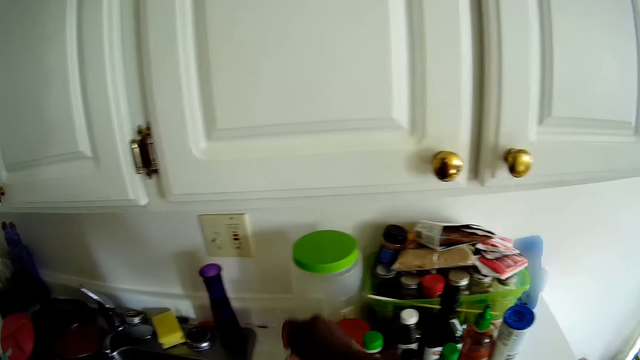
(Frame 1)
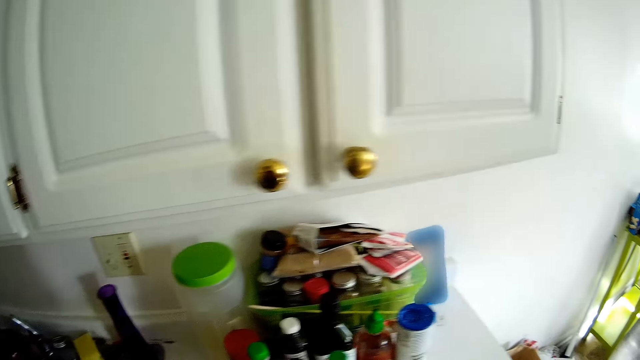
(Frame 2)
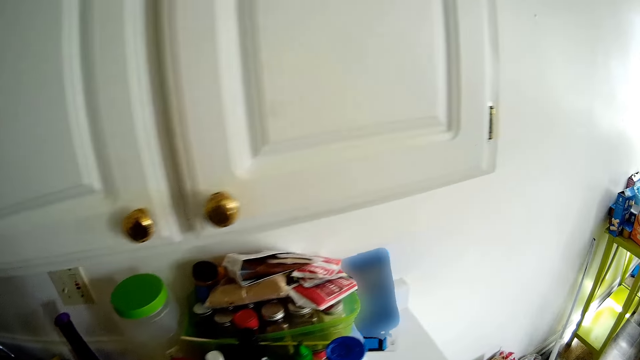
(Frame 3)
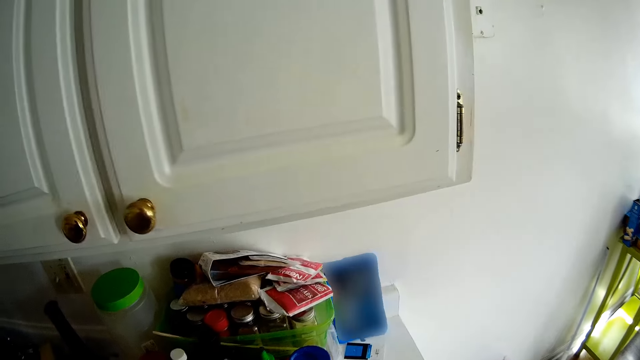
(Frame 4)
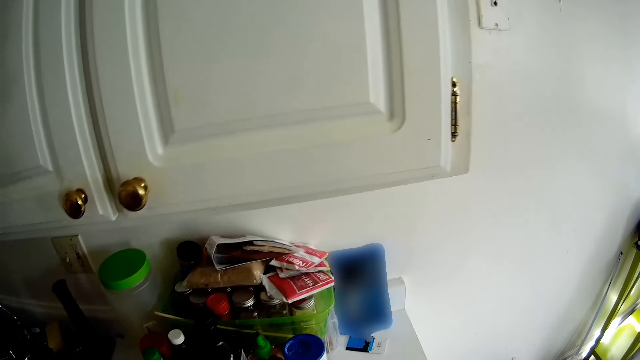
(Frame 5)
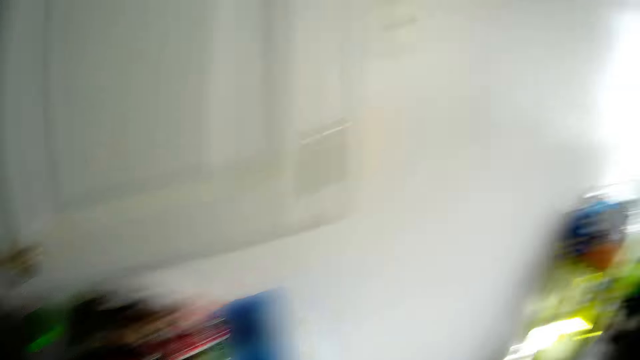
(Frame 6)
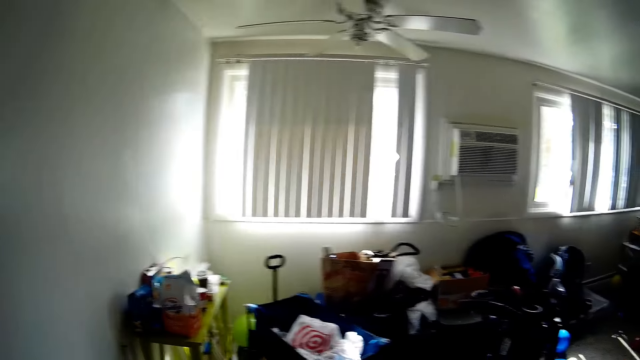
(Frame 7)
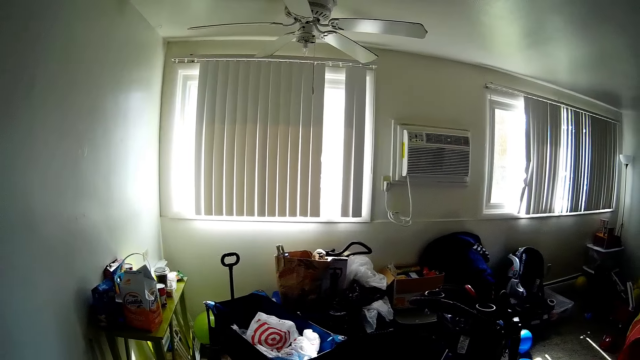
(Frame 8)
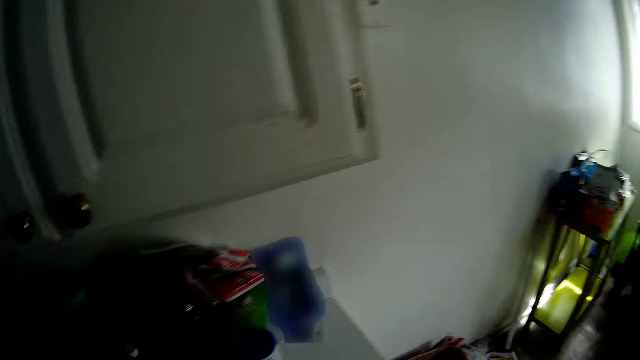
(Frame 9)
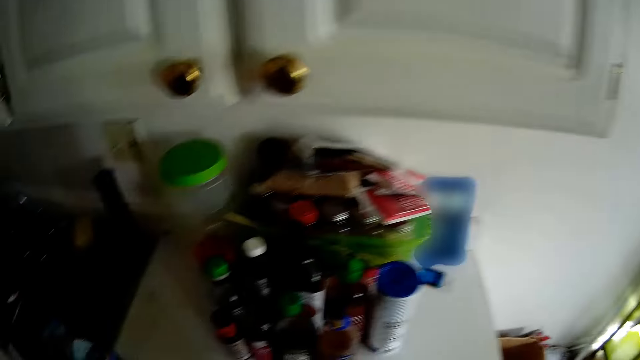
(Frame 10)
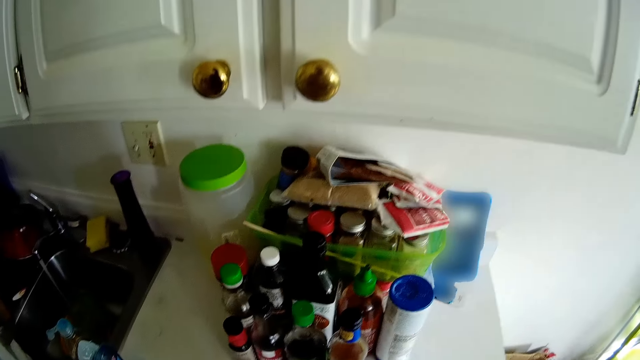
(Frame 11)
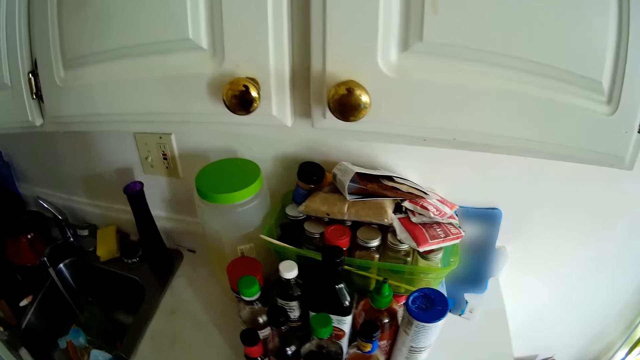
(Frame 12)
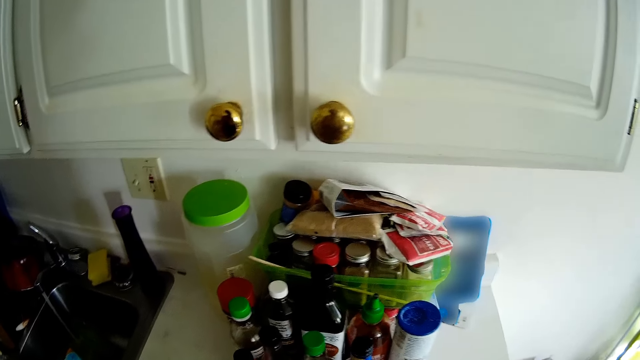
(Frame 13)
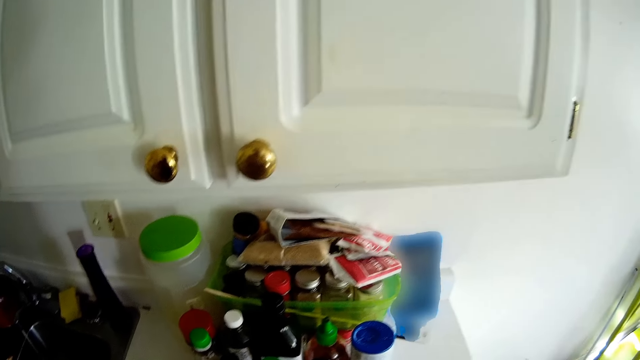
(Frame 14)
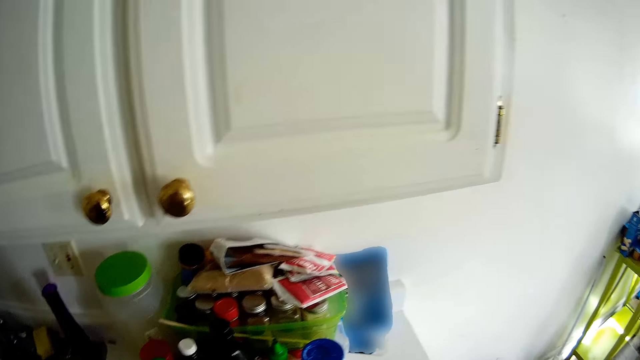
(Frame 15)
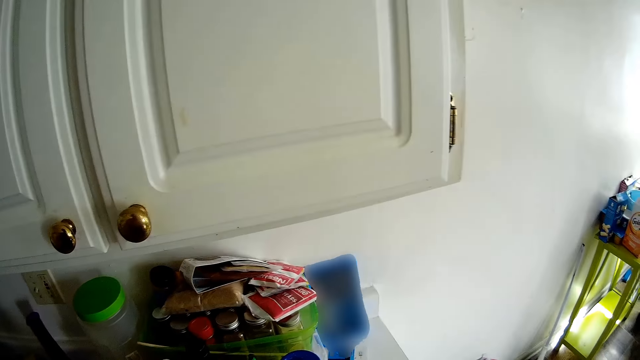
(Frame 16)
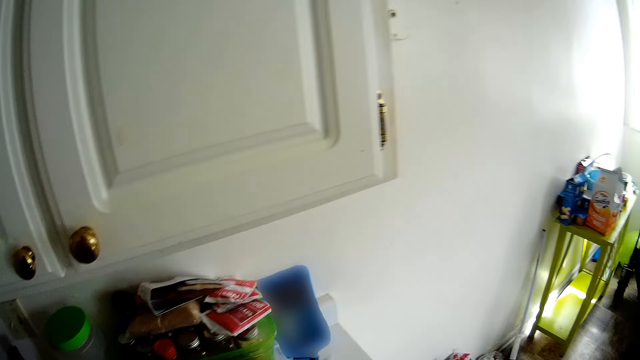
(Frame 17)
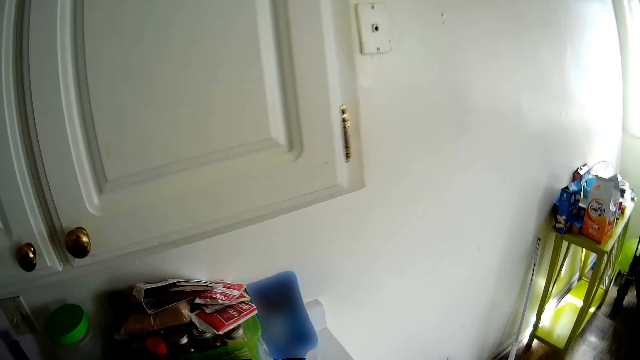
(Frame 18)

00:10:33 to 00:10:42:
The camera wearer looks around the house. They arrange the bottles on the sink.

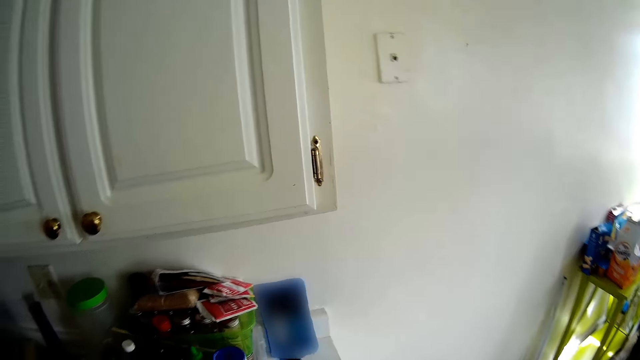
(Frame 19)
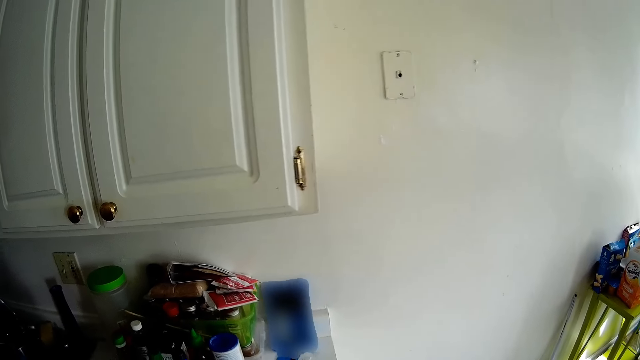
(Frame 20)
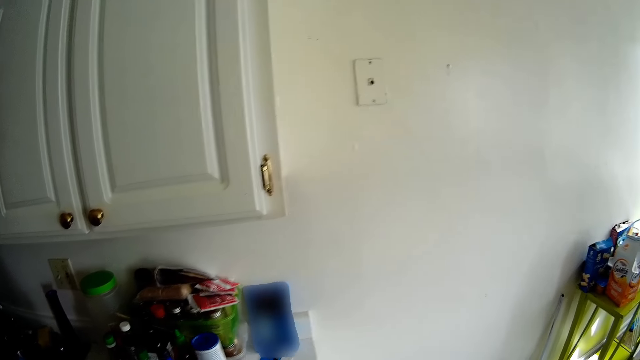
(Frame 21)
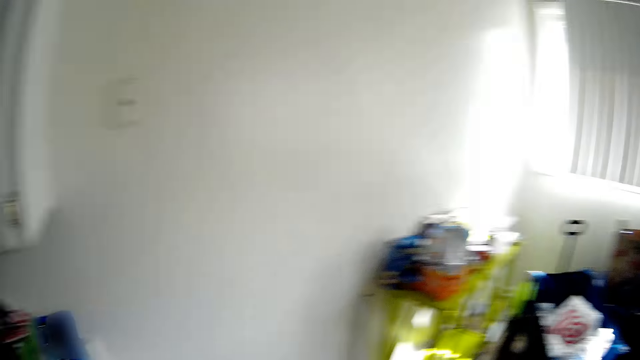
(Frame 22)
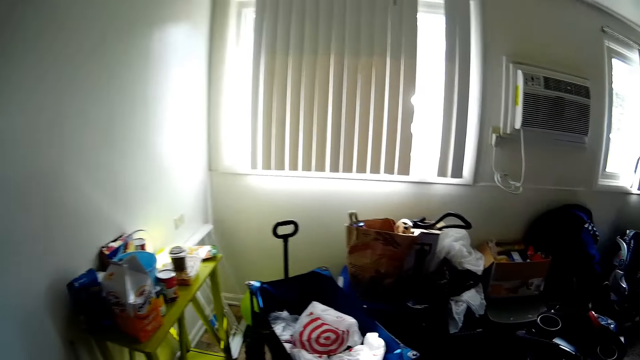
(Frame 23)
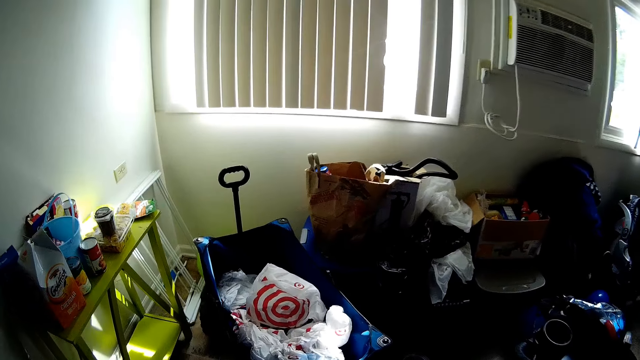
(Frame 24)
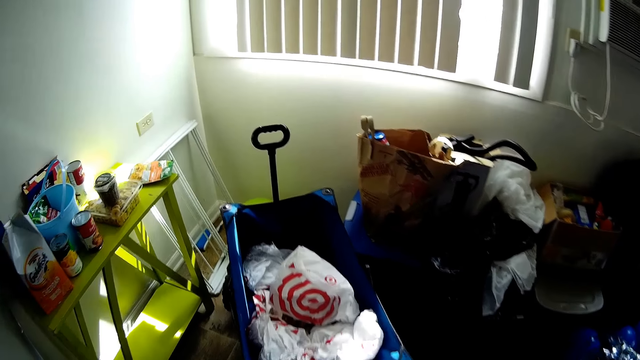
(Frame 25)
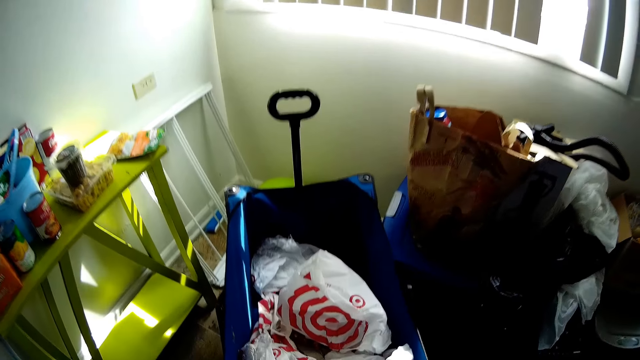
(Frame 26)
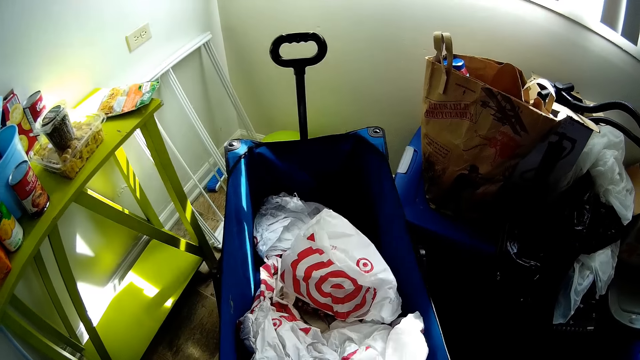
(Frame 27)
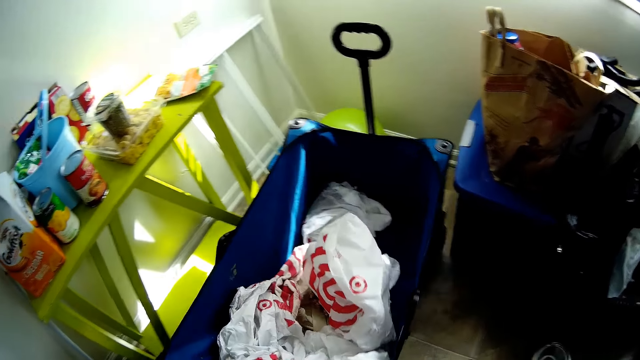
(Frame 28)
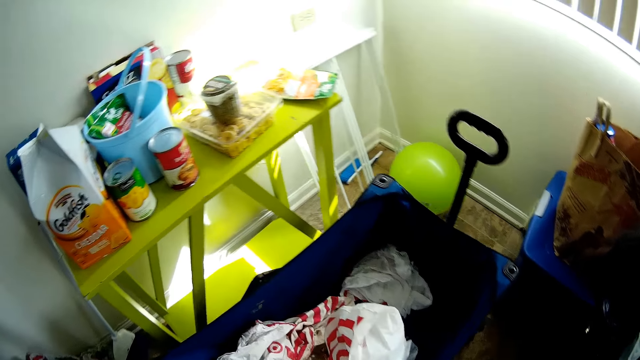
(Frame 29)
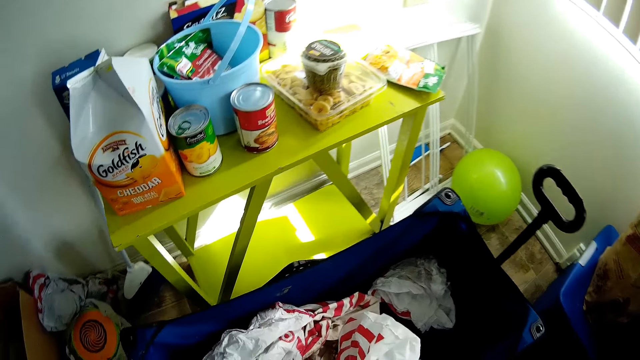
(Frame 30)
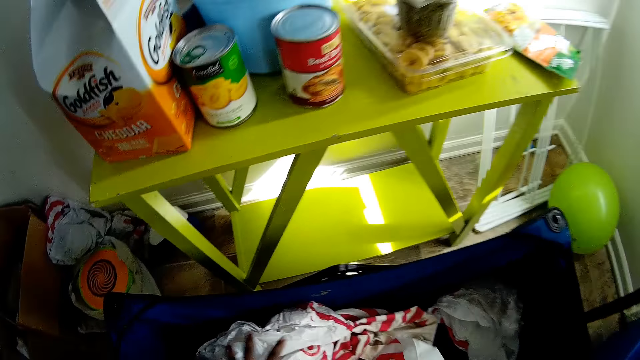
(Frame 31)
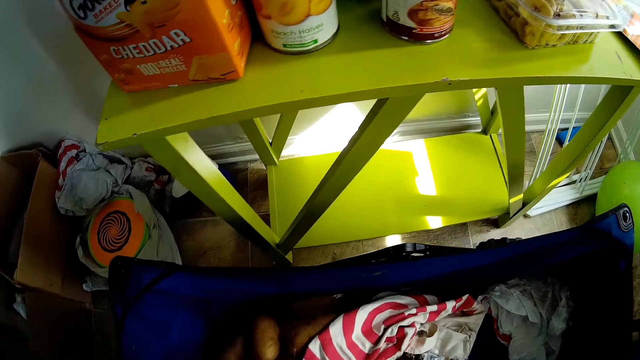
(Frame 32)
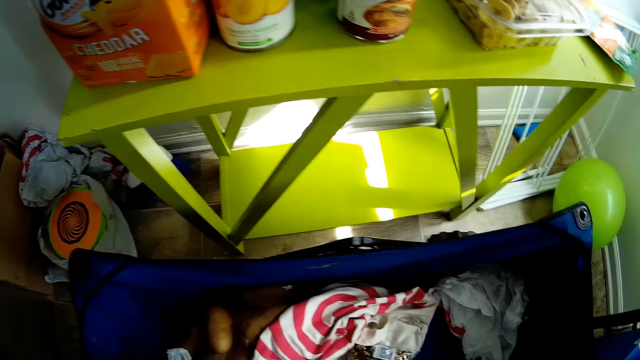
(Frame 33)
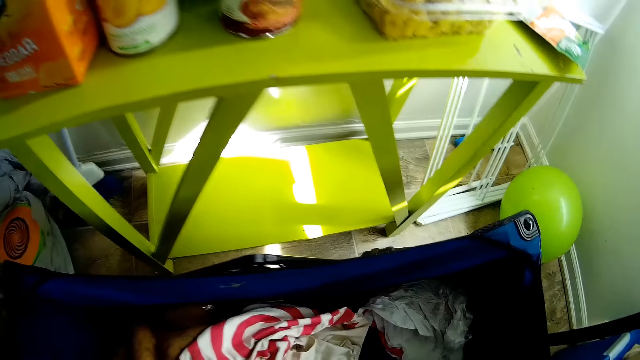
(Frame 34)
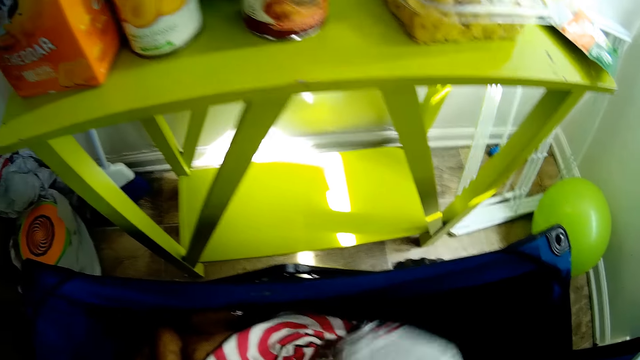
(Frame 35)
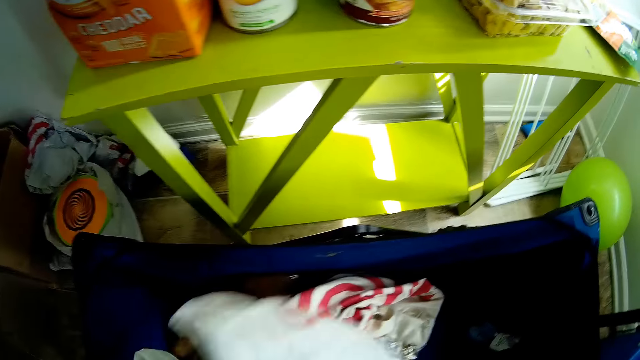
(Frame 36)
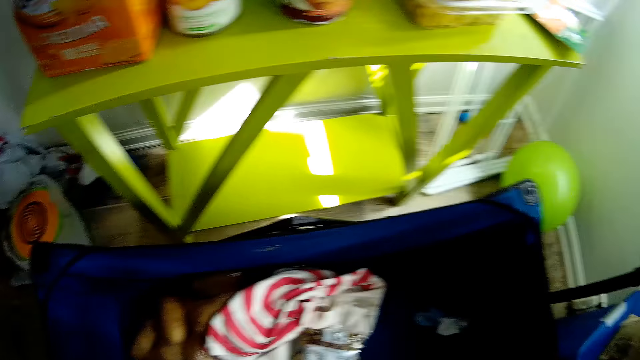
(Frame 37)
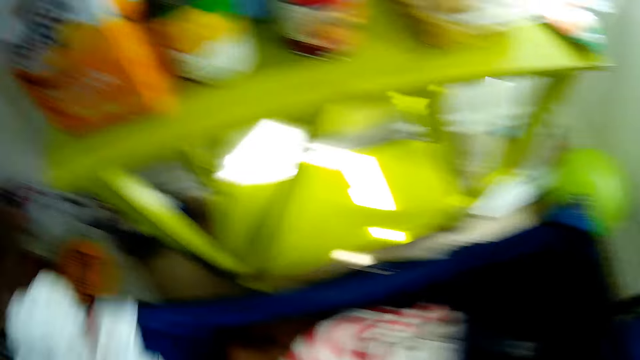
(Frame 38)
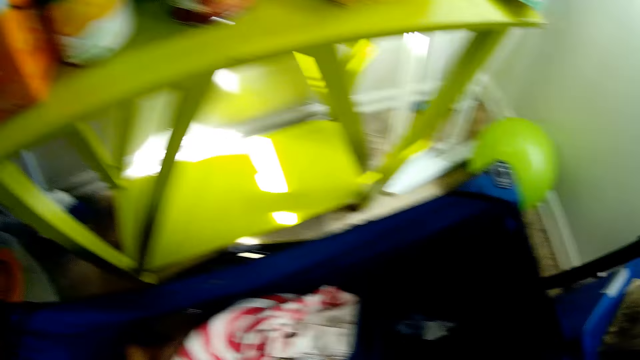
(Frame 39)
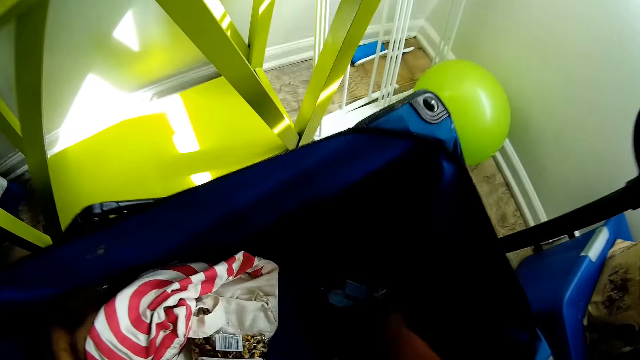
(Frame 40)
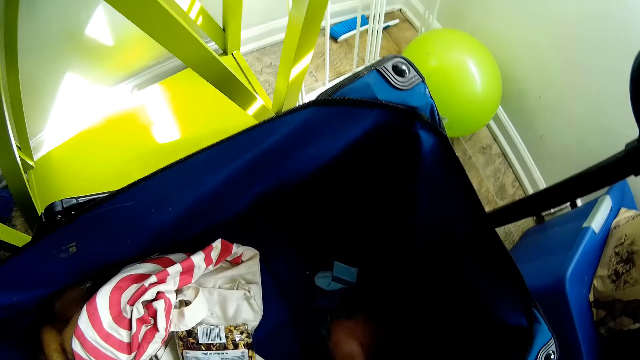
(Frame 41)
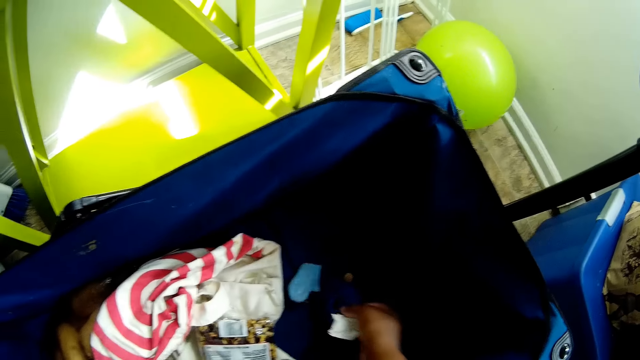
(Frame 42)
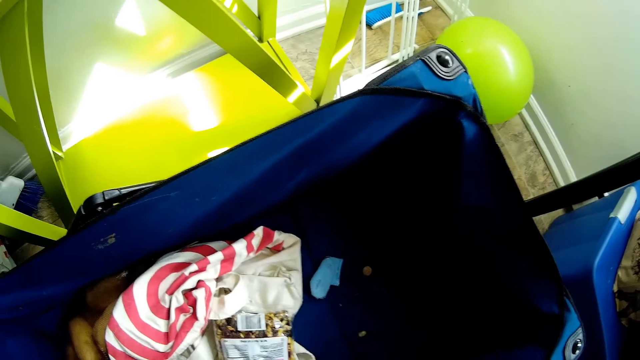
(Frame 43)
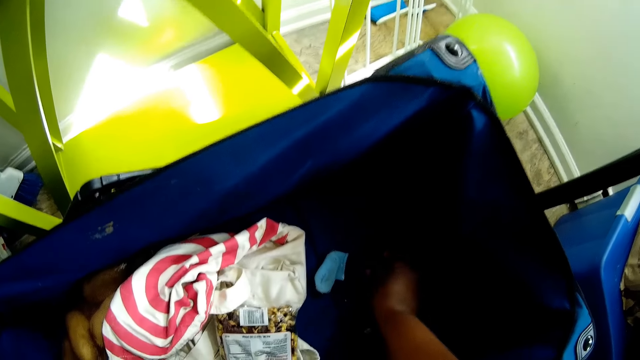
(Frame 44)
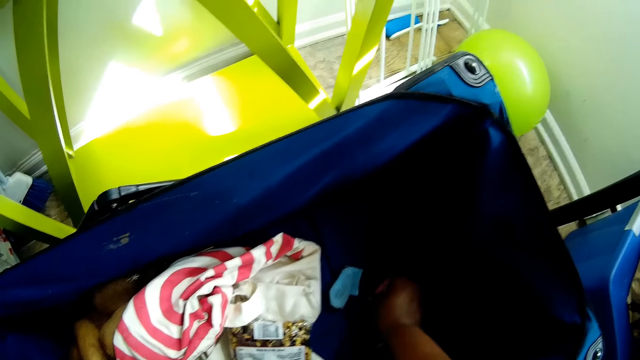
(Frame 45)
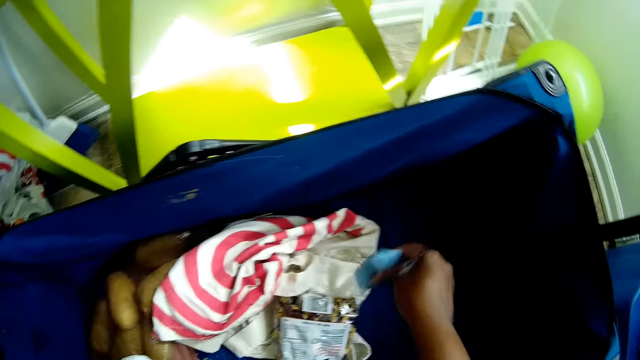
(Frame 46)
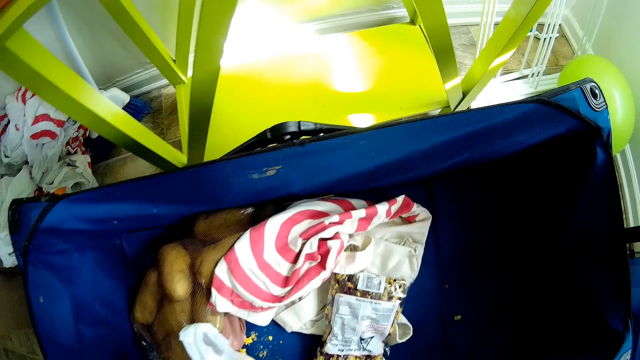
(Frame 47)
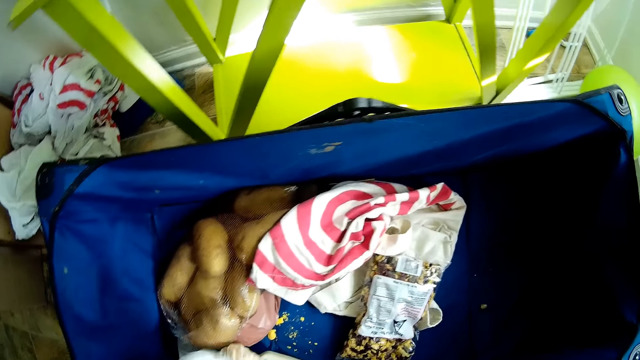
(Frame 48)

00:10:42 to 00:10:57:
The camera wearer walks around the house. She adjusts a baby stroller with her left hand. She pulls the bucket. She grabs a plastic bag from the baby stroller with her left hand. She grabs a plastic bag from the baby stroller with her right hand. She drops the plastic bags on the floor with her left hand. She picks a toy from the baby stroller with her right hand. She searches for something. She picks a sock from the baby stroller with her right hand.
